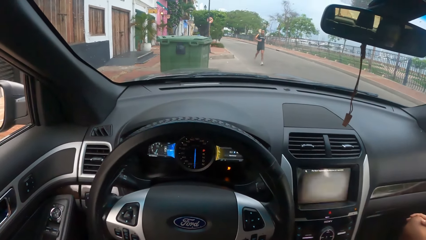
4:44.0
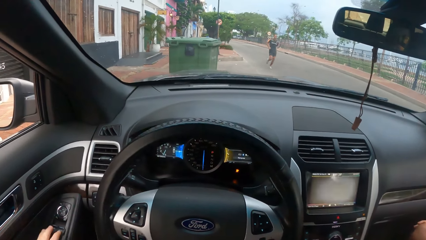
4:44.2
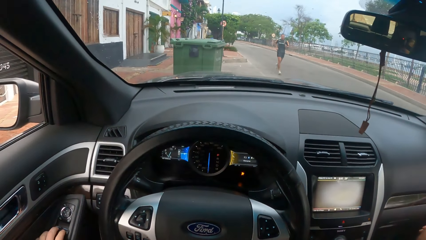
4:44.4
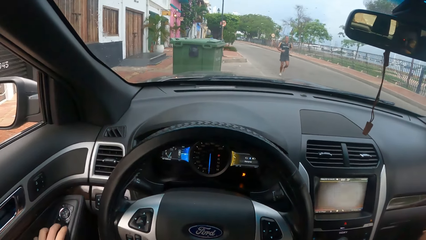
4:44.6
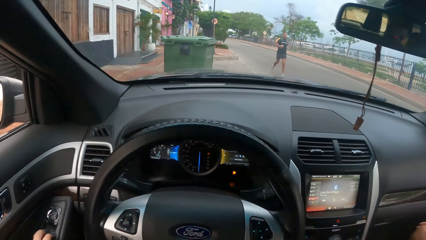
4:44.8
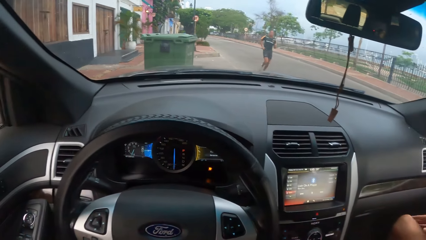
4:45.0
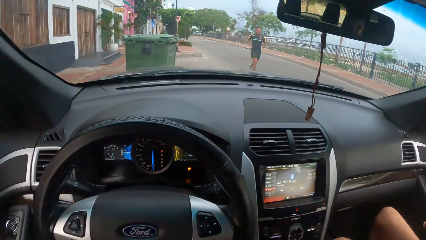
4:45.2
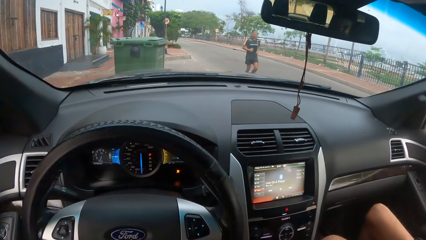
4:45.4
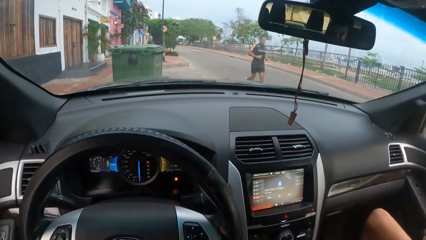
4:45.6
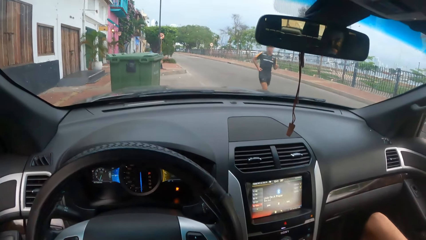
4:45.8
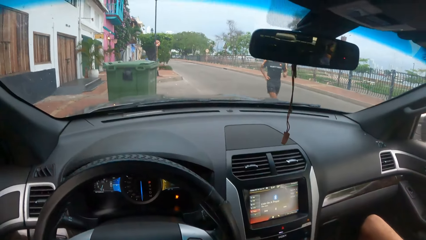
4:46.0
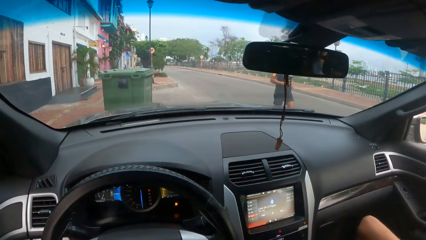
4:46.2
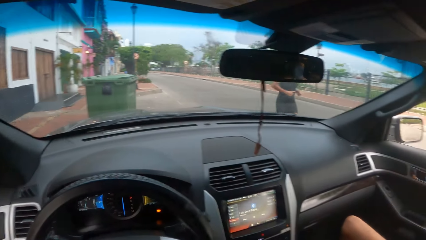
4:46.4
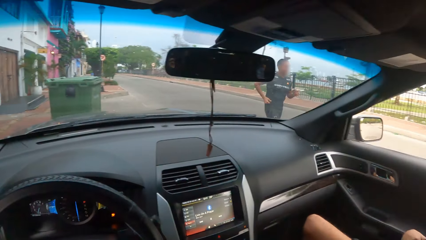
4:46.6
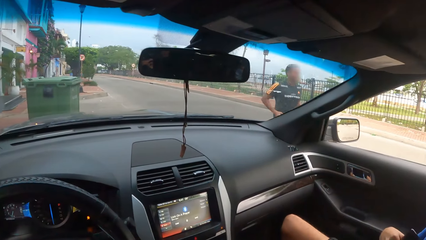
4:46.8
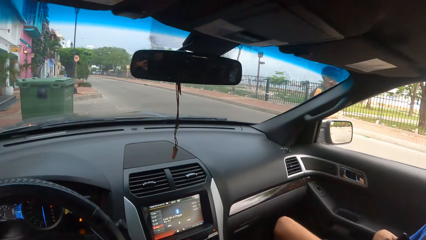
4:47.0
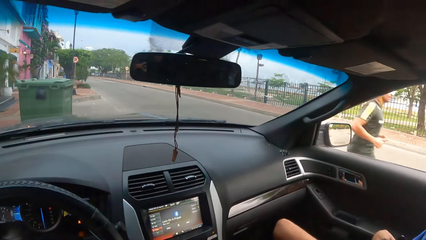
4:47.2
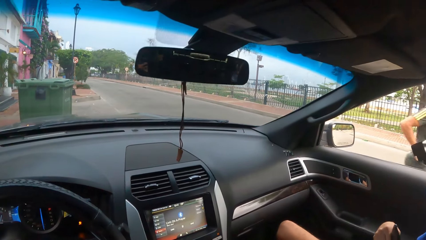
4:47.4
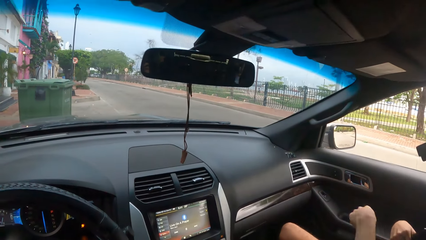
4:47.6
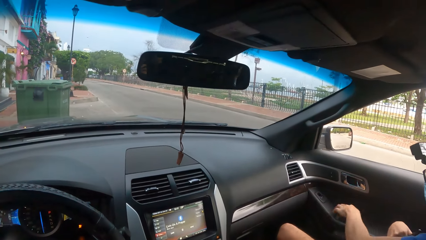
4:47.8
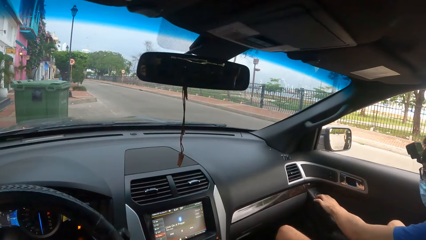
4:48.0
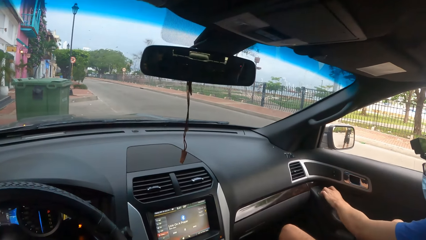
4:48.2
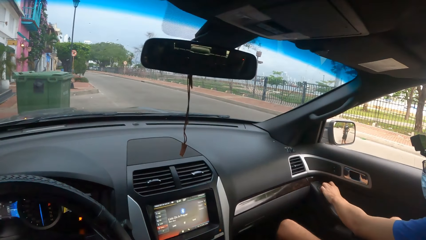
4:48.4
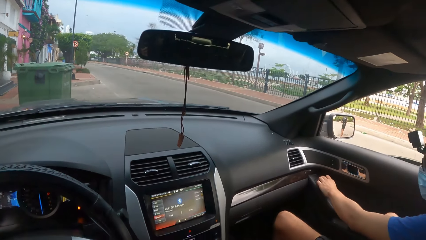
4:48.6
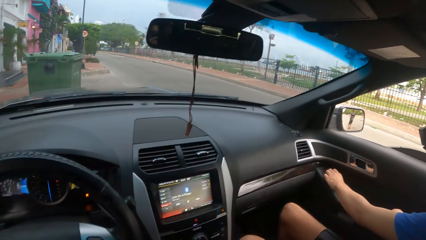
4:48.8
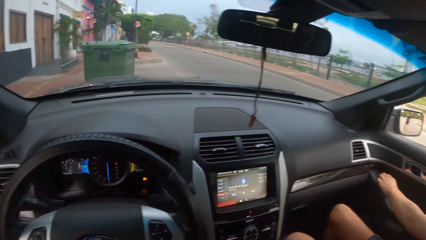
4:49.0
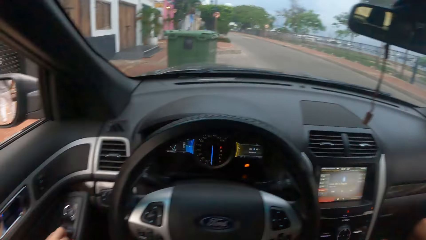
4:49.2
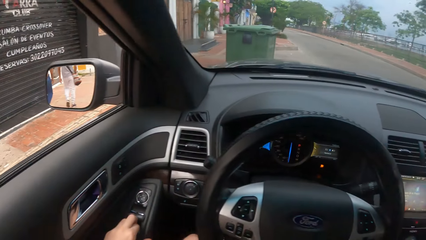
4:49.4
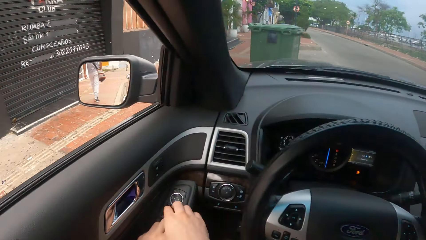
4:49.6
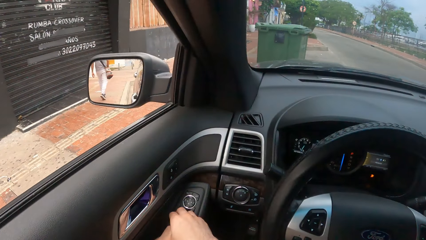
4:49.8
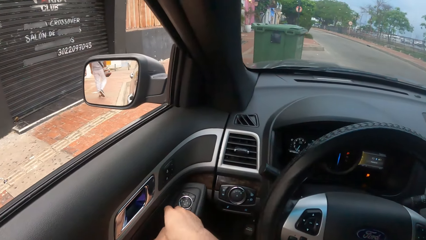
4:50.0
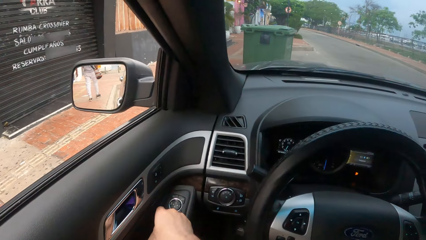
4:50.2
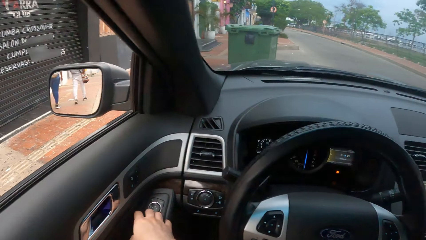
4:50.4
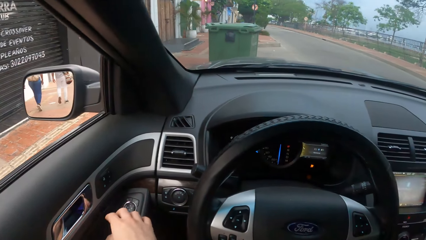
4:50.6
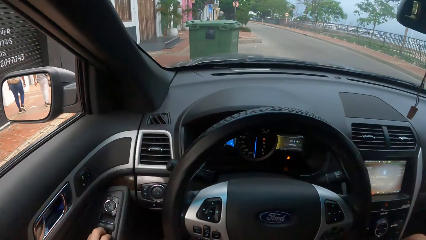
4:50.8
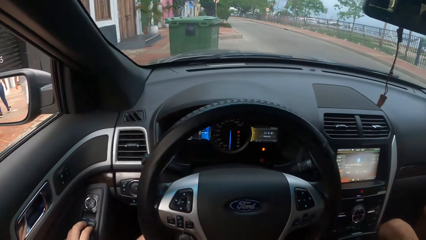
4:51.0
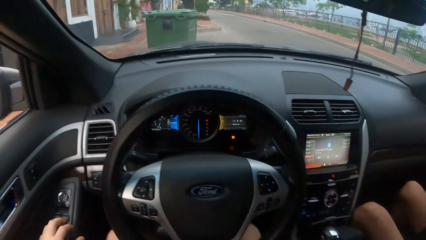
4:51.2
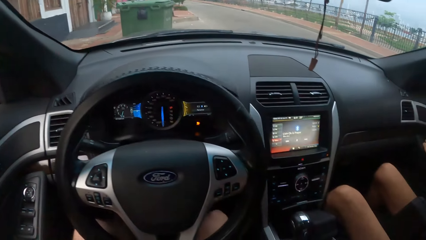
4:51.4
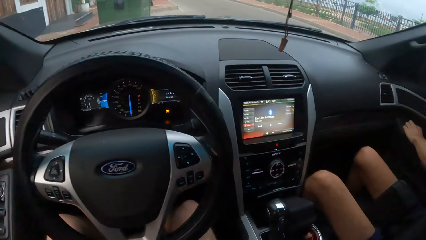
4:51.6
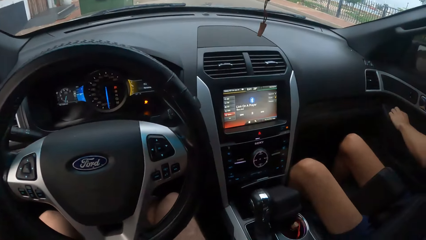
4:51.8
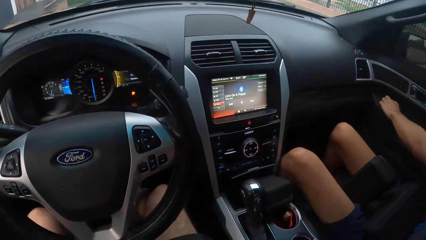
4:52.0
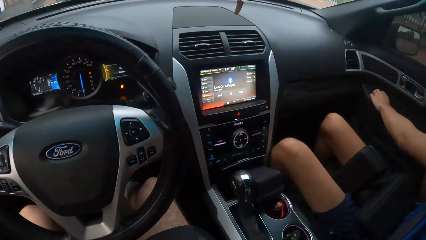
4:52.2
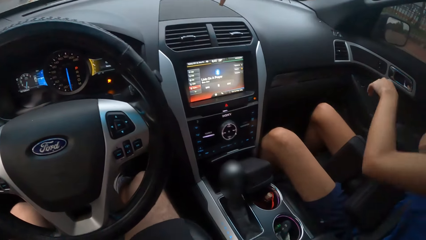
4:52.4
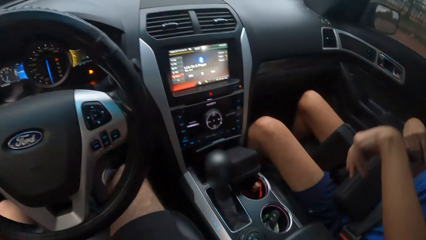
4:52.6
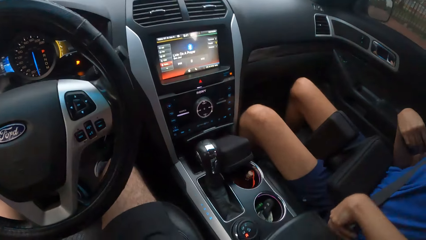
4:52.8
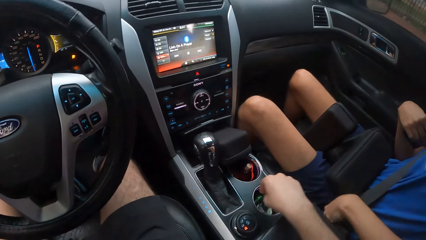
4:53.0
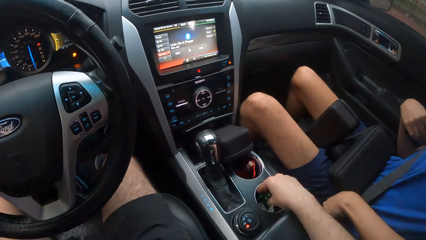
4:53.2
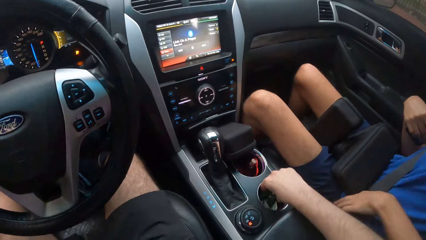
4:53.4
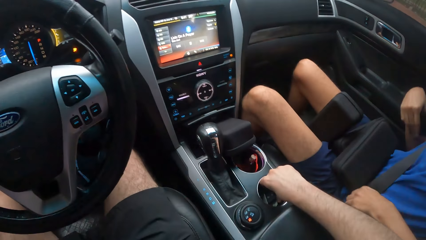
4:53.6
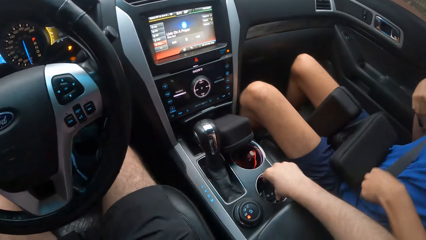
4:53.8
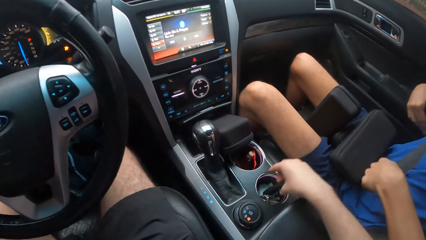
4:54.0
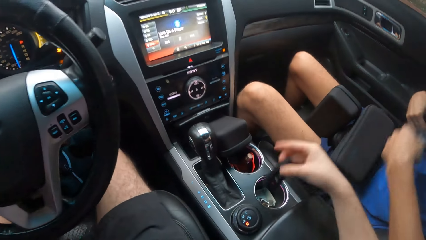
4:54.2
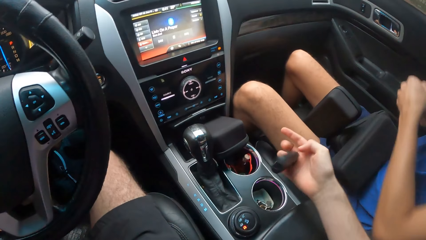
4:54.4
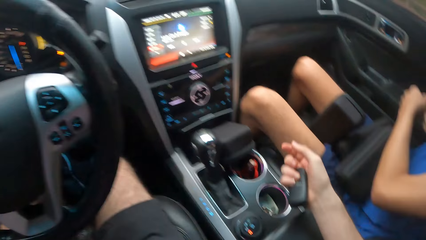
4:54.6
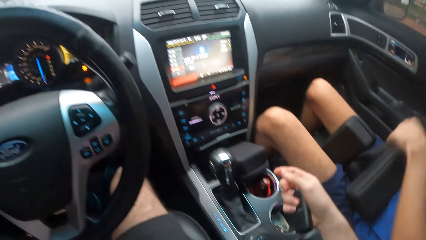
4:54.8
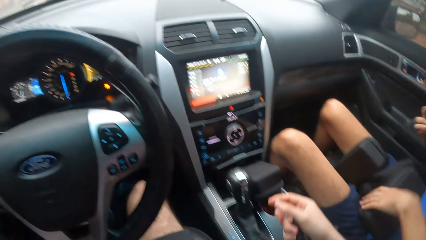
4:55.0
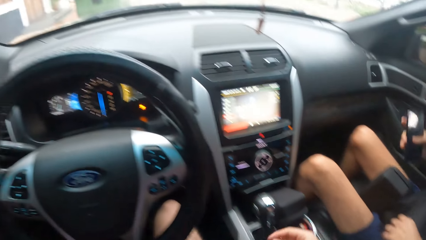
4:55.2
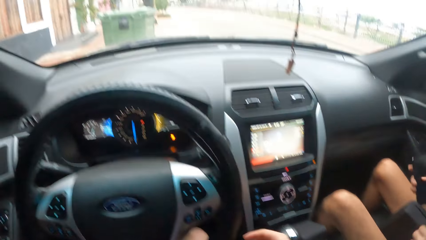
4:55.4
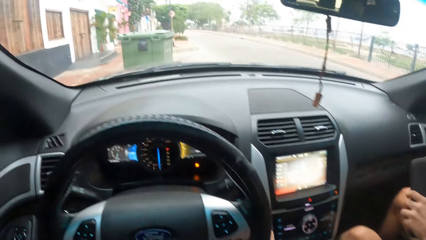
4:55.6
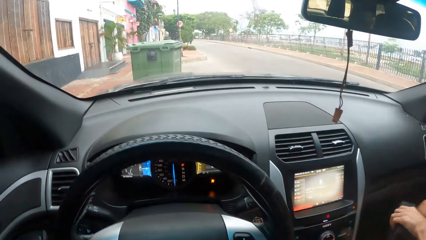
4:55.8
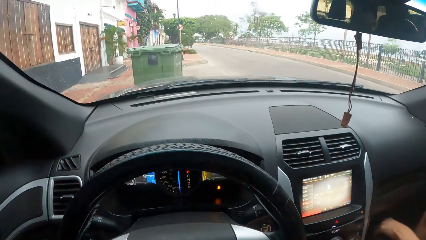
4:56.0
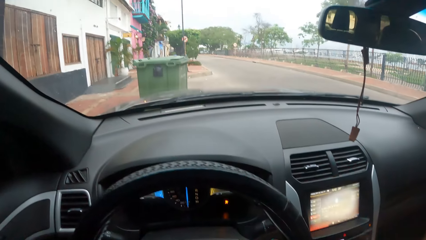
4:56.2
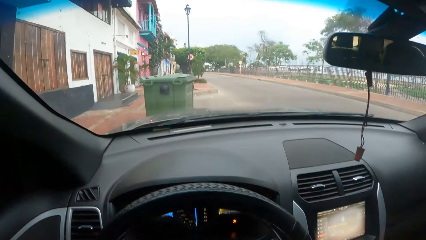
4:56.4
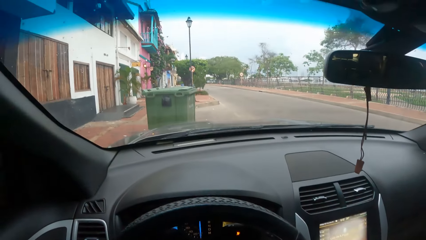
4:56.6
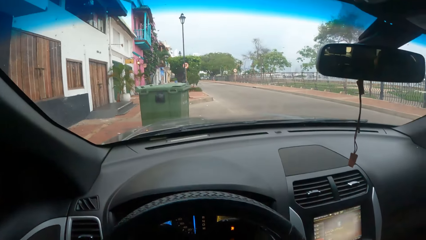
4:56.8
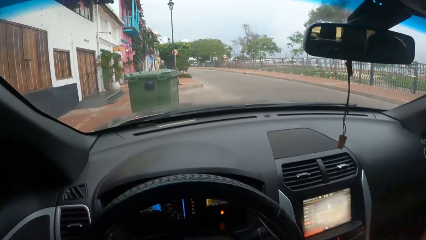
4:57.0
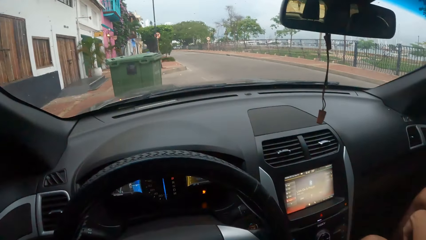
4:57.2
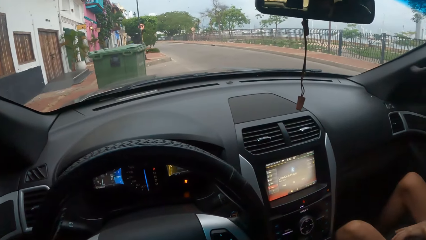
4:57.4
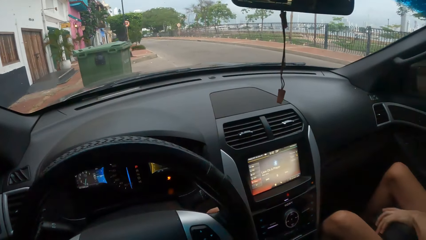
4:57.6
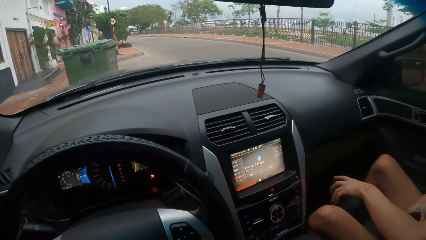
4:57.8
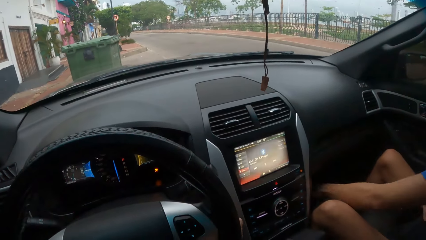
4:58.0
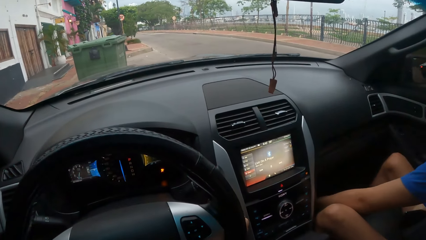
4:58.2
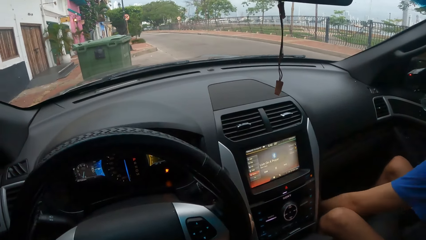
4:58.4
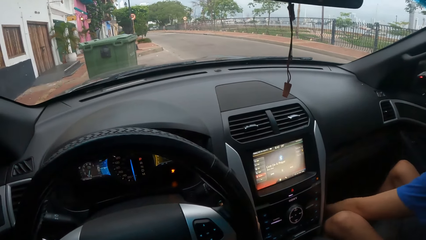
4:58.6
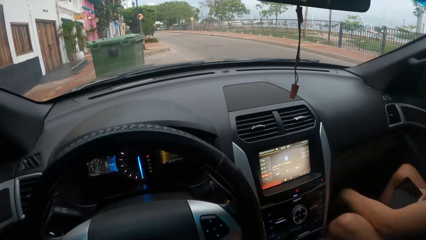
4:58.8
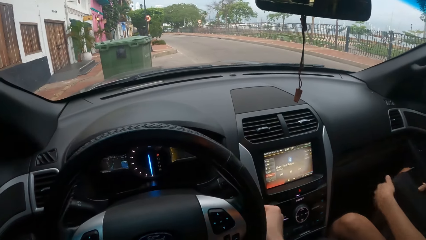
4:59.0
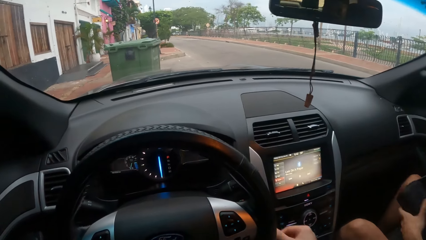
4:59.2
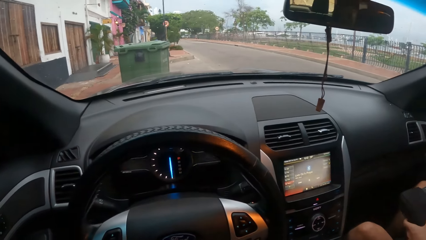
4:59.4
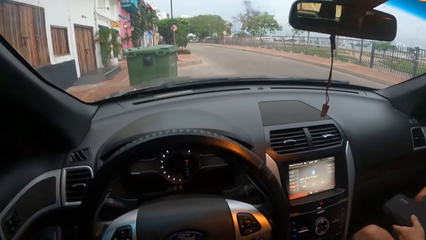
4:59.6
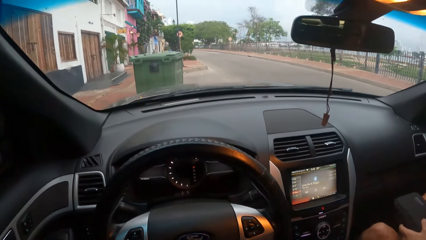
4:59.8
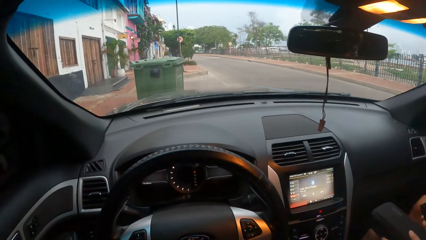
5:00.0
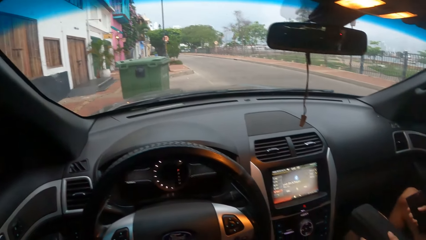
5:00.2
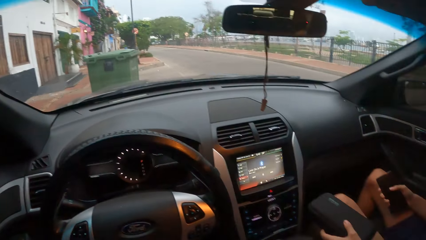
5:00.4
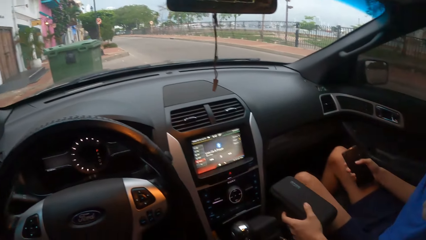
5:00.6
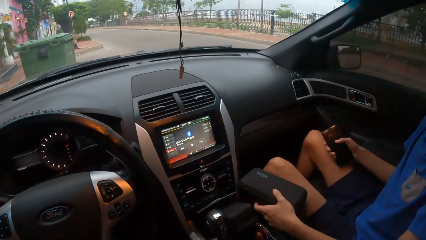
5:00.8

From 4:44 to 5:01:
The camera wearer holds the power window in the car. They operate the car. They pick up a car remote. They look around.
